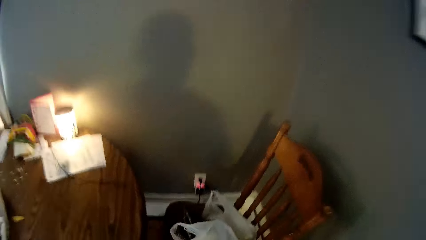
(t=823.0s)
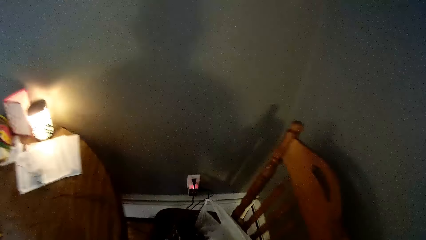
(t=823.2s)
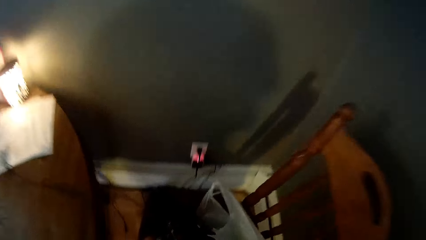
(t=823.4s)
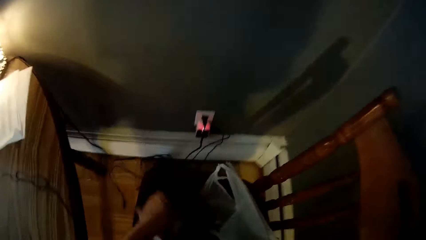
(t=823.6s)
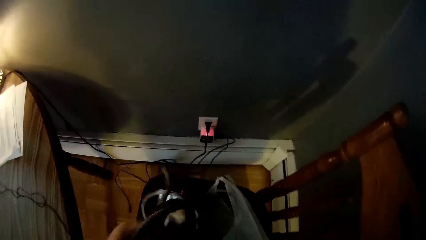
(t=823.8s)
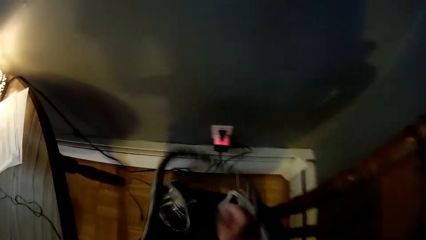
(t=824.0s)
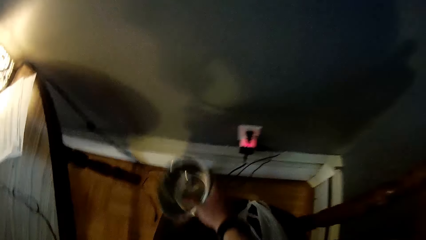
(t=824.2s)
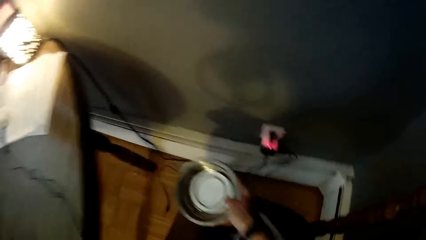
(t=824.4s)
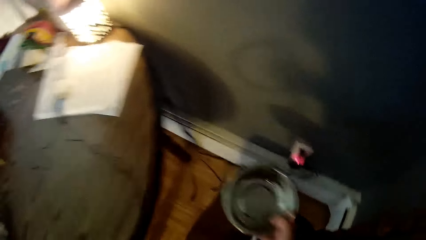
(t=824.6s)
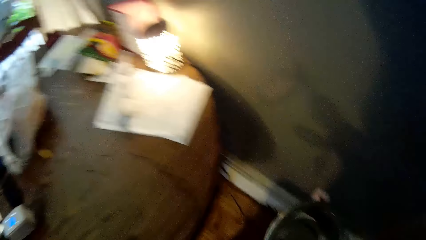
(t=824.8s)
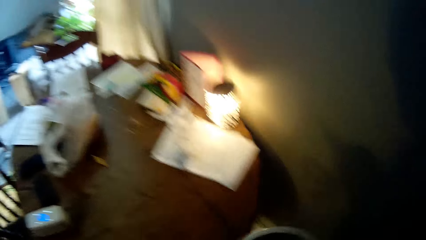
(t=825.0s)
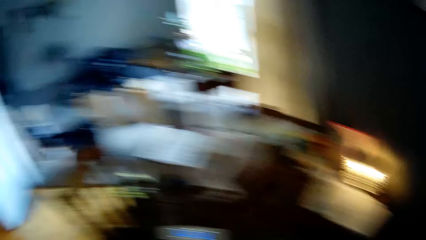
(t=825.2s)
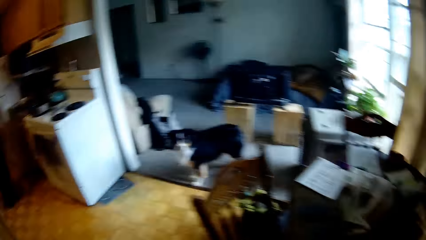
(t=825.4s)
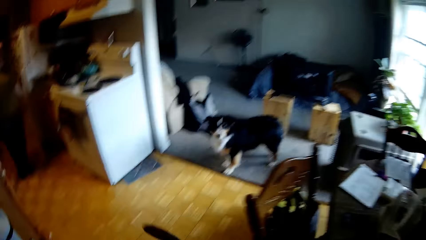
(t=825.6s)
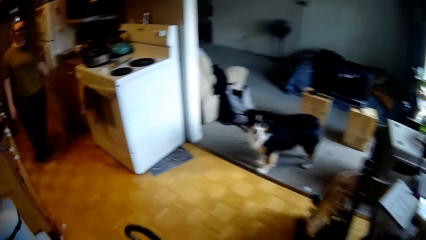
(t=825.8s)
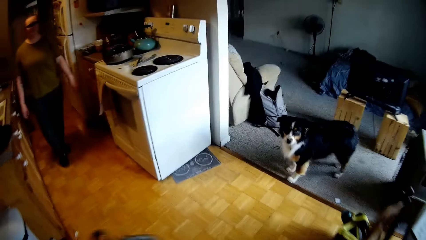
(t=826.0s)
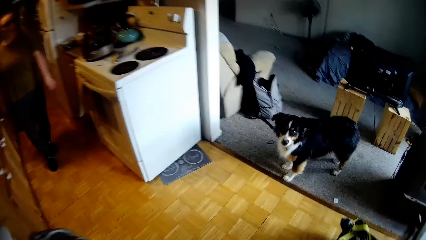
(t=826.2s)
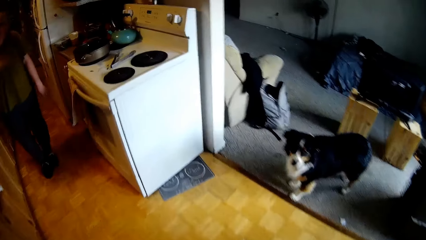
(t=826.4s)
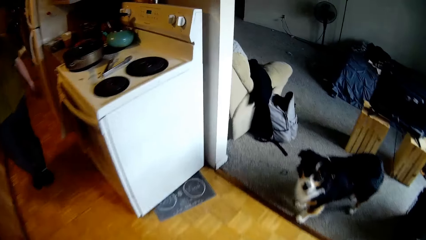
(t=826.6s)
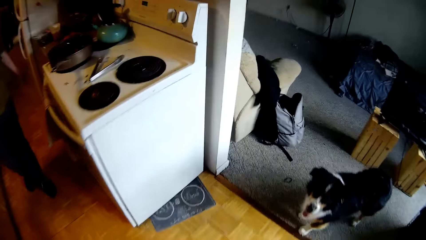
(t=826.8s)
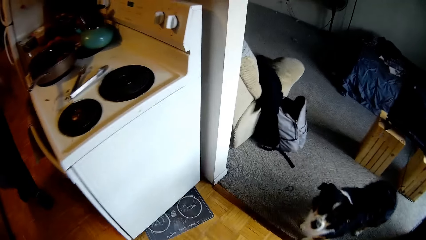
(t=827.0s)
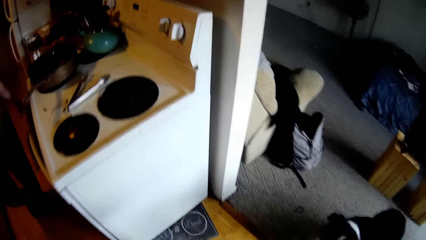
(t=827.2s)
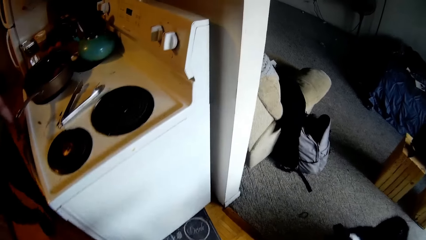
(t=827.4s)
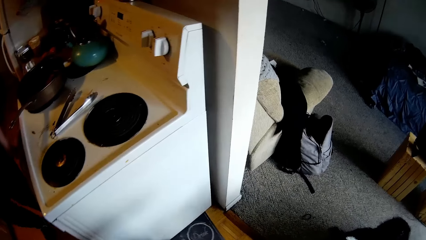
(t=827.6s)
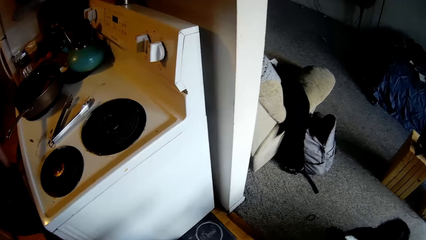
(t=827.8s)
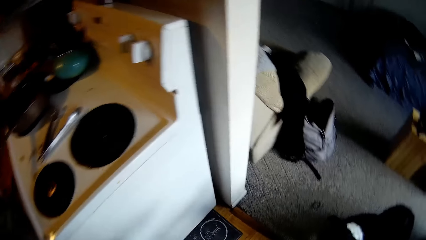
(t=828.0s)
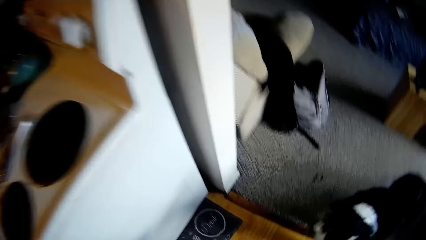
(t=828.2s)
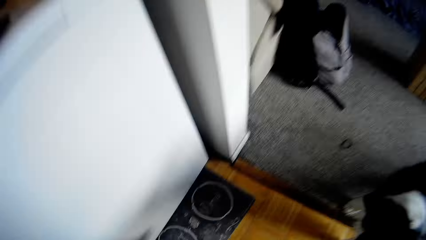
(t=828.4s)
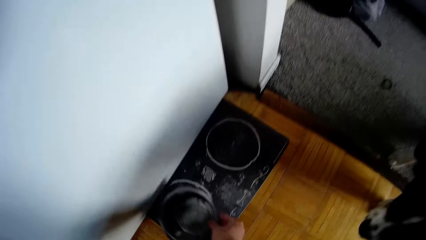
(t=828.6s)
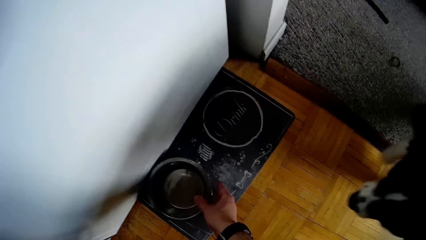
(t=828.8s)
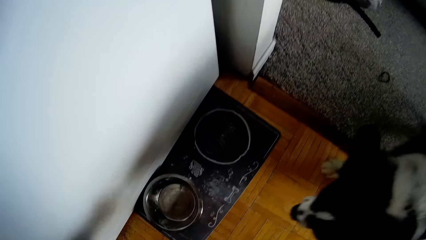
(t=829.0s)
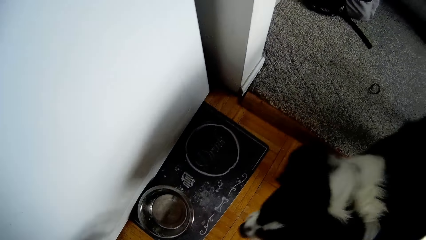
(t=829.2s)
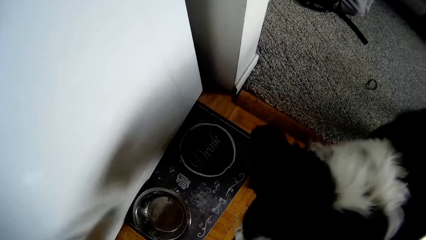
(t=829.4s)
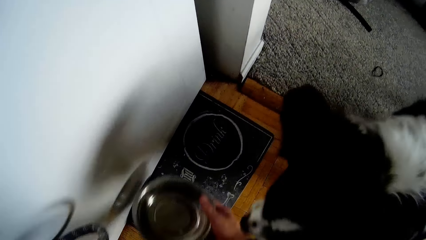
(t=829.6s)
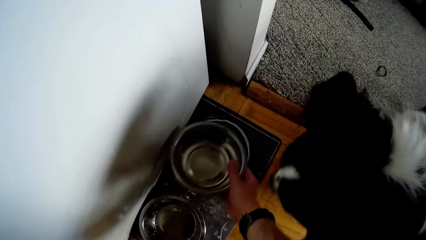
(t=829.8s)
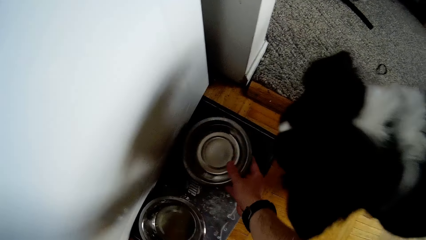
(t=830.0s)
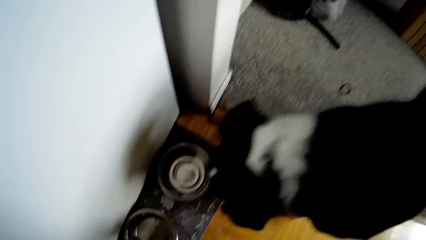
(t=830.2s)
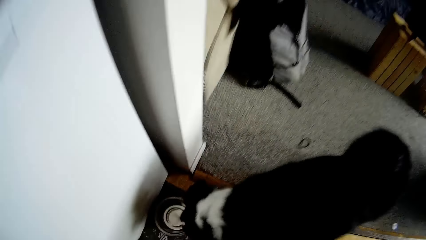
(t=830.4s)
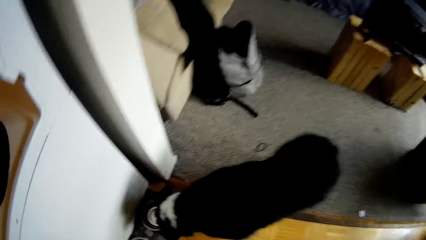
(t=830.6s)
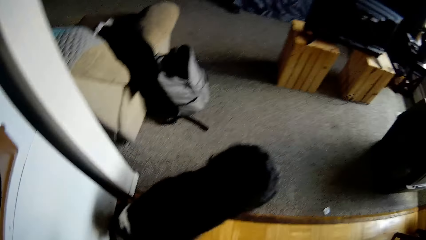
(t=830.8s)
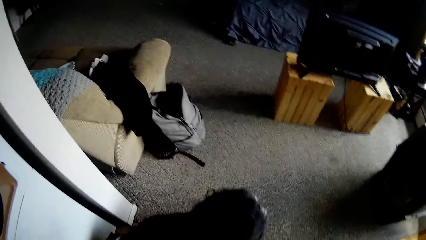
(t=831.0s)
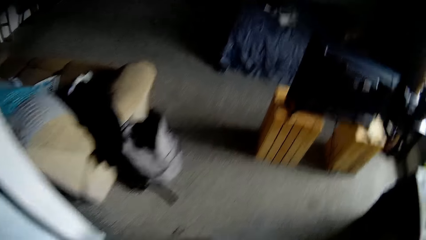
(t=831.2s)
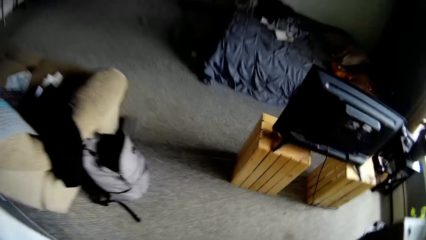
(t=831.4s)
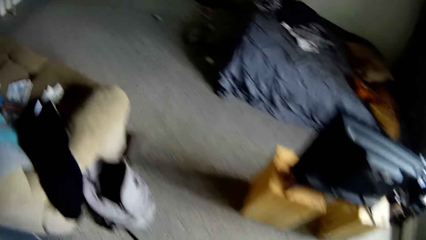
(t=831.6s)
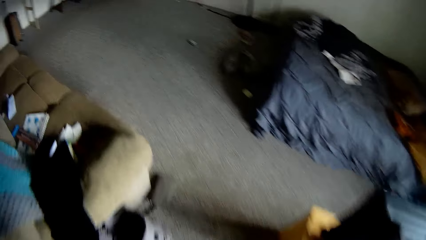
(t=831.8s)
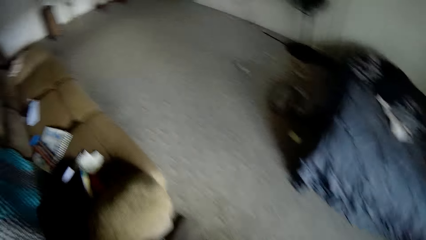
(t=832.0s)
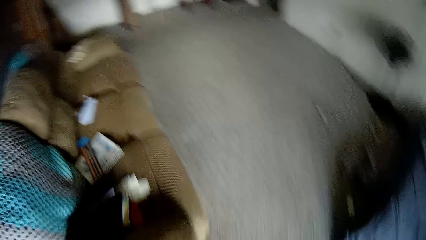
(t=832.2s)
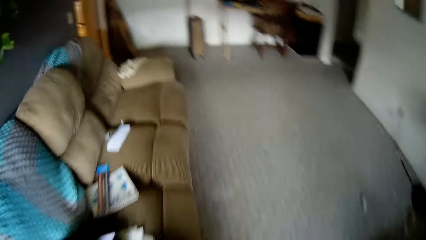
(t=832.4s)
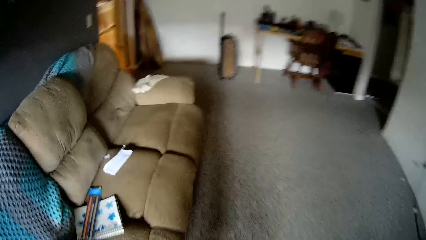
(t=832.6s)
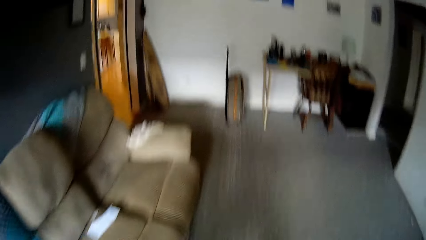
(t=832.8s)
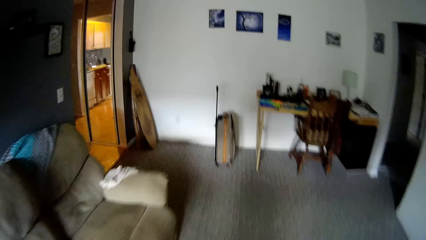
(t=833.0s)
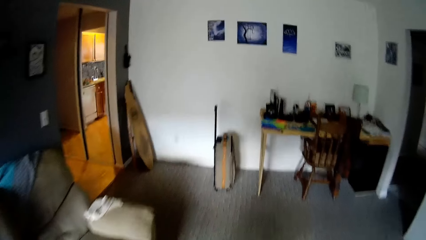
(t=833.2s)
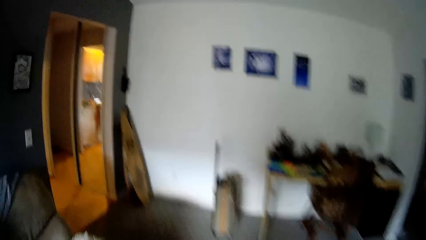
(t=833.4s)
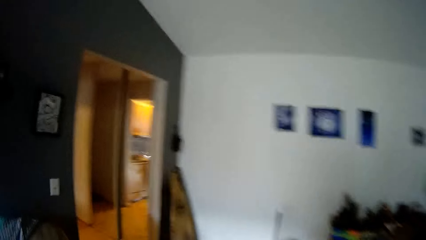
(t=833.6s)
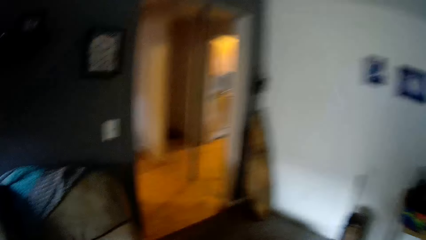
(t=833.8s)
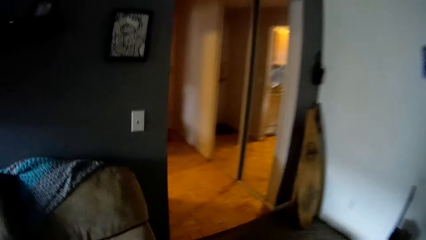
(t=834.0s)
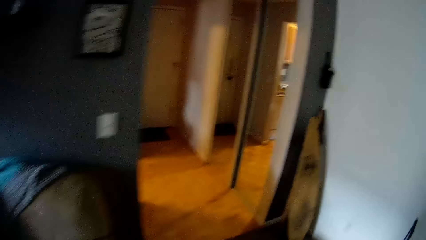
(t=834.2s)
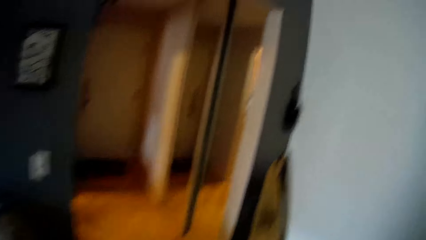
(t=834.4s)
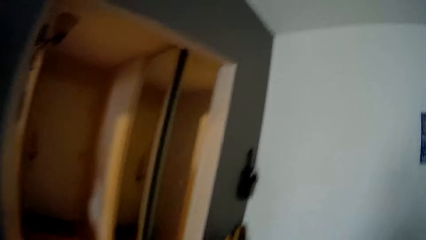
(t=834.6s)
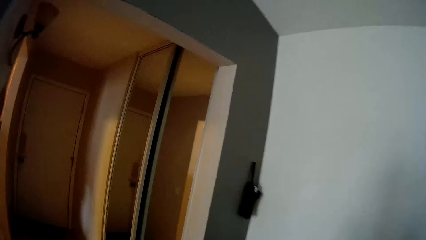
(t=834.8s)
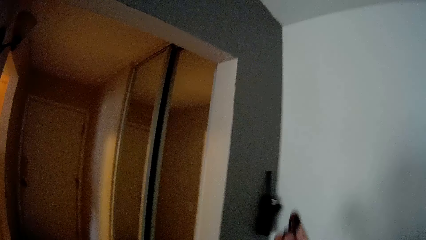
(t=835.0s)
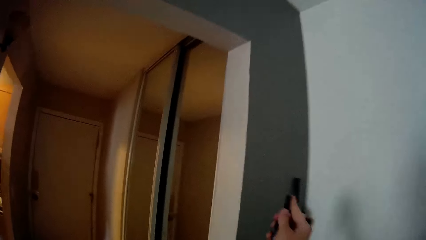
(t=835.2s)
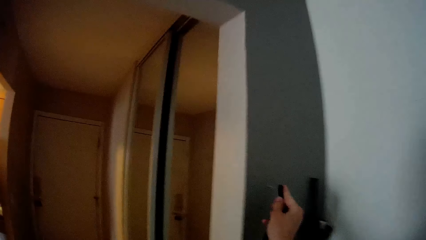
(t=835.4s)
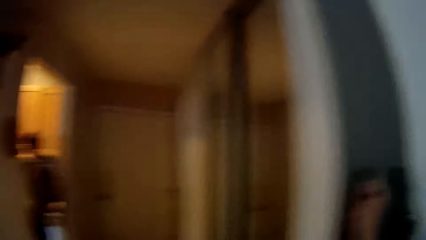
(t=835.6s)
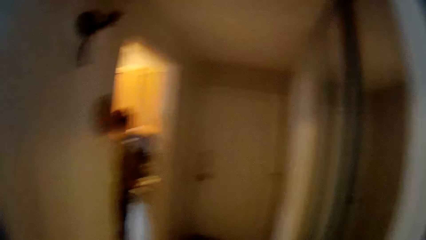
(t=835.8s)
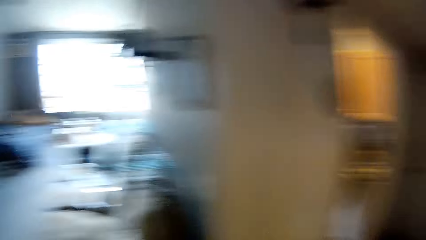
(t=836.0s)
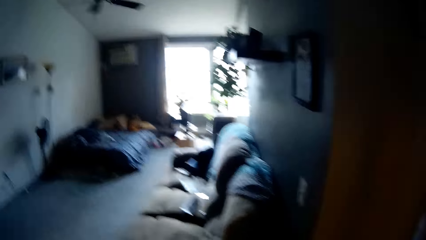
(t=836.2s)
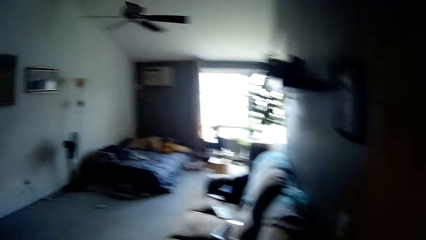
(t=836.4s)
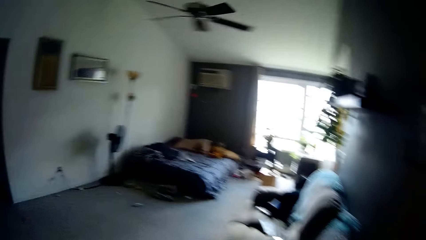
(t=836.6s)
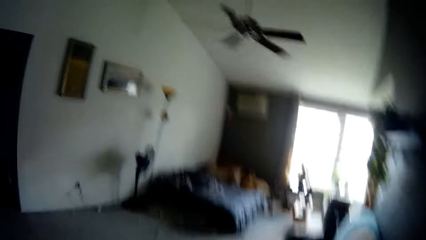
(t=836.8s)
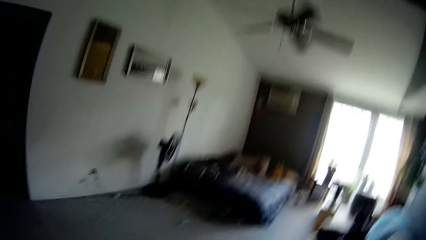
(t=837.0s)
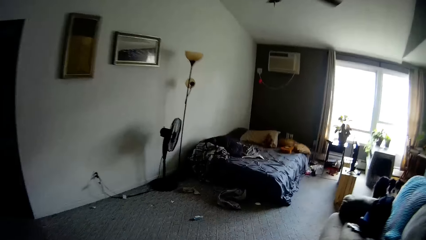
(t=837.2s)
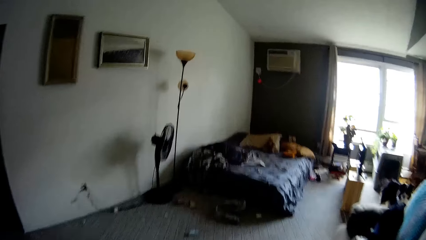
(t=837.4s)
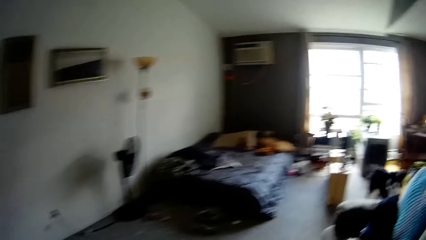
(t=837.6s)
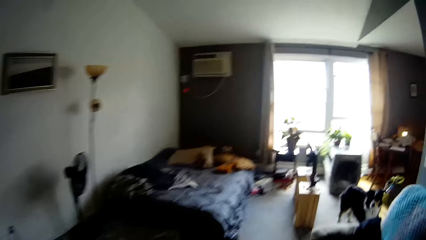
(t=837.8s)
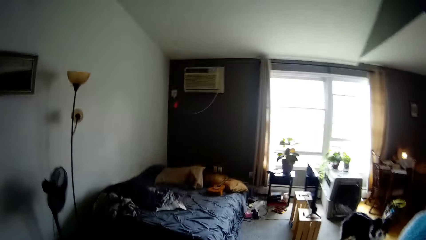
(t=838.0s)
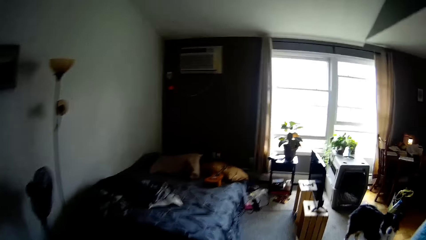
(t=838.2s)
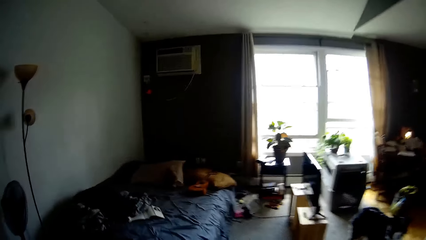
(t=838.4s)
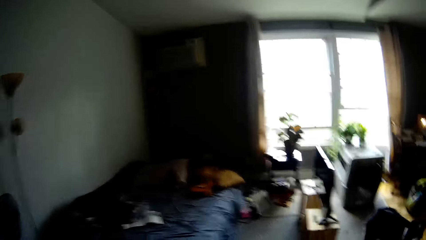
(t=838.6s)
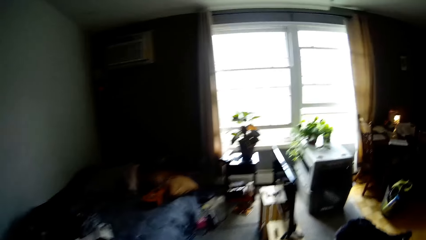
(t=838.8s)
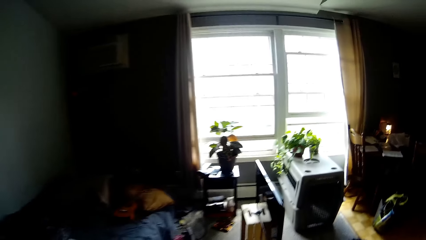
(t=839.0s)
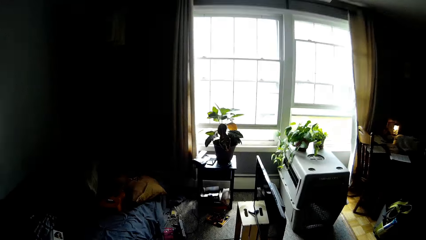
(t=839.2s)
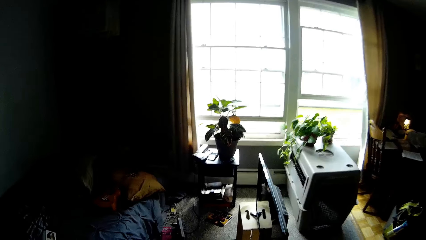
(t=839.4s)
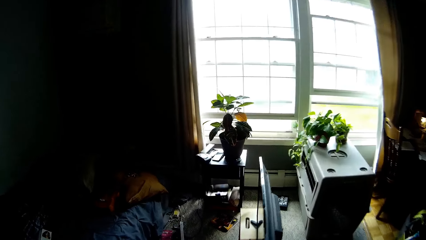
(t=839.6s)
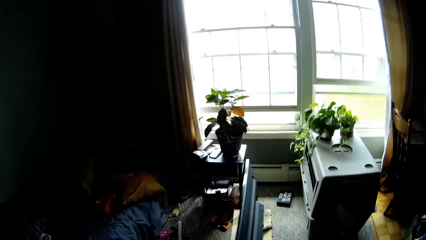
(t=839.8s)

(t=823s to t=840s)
The camera wearer walks in the room. He picks dog plates or bowls from a dining chair. He places the stainless bowls on a wood on the floor with his right hand. He walks through a parlor. He hangs a key holder on a nail on the wall. He walks through the parlor to the dining table.
